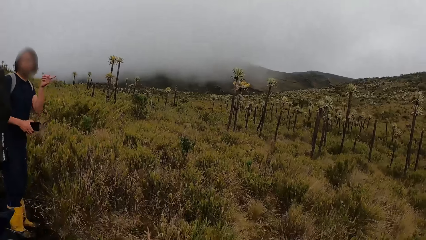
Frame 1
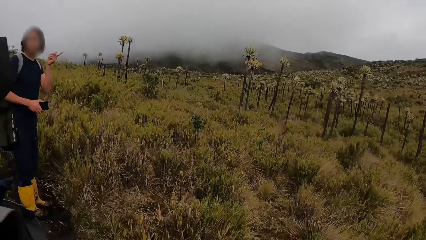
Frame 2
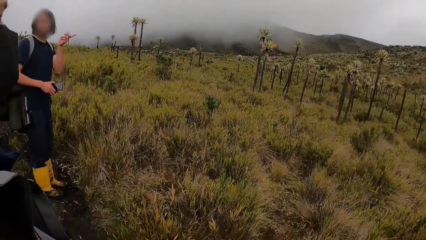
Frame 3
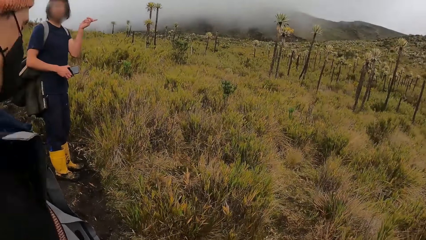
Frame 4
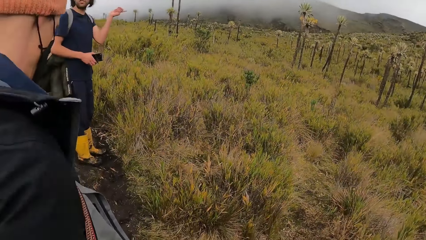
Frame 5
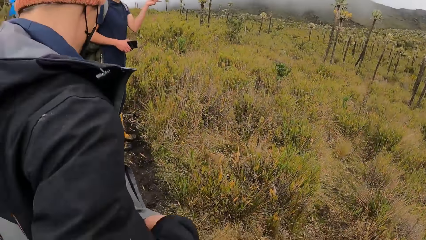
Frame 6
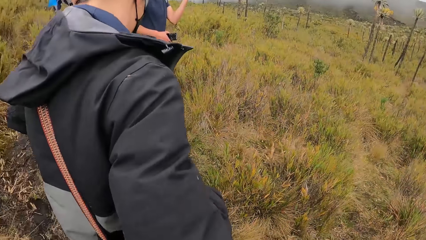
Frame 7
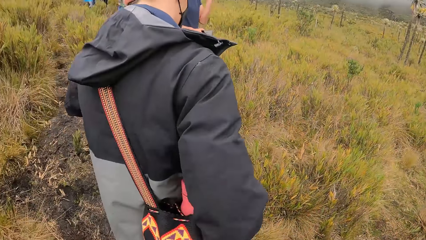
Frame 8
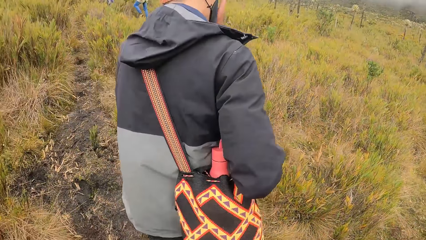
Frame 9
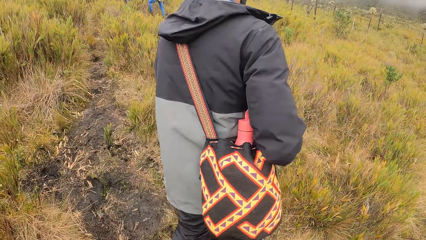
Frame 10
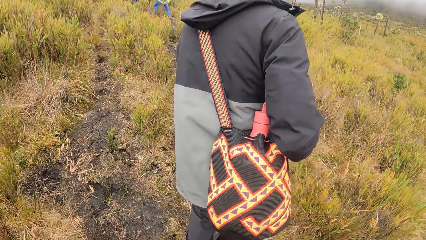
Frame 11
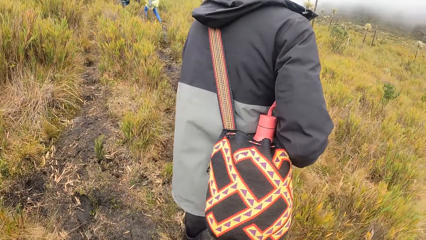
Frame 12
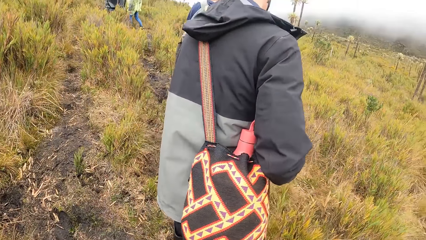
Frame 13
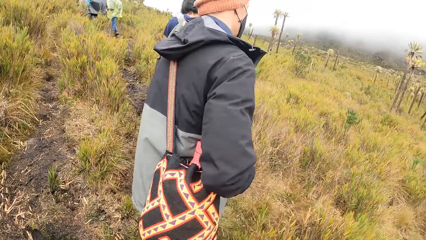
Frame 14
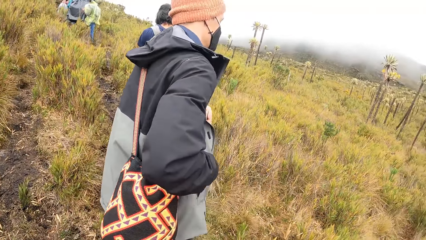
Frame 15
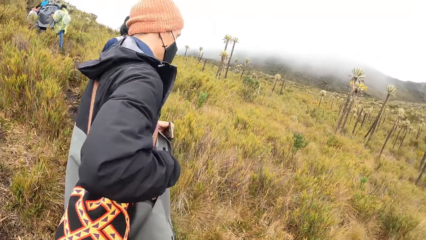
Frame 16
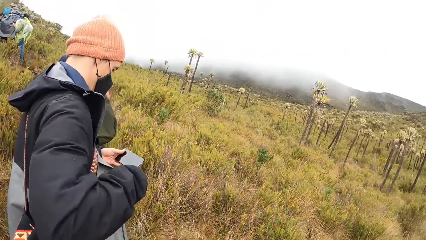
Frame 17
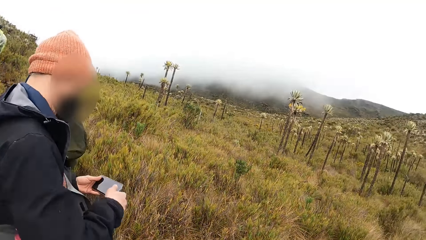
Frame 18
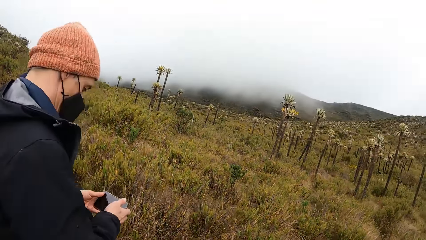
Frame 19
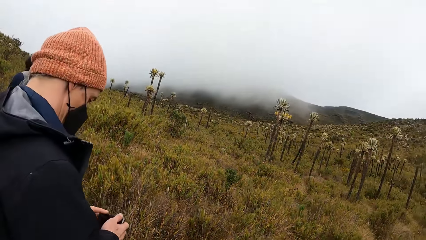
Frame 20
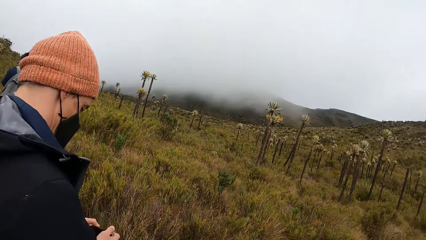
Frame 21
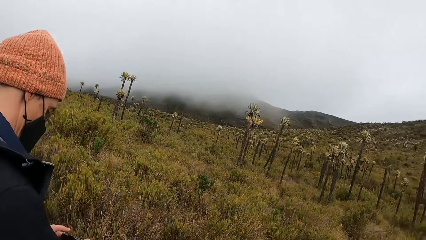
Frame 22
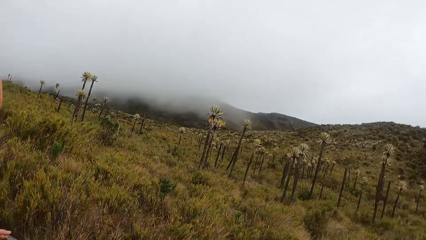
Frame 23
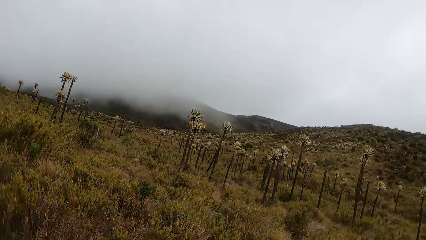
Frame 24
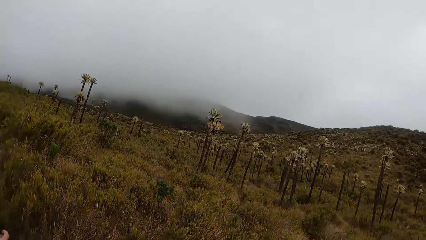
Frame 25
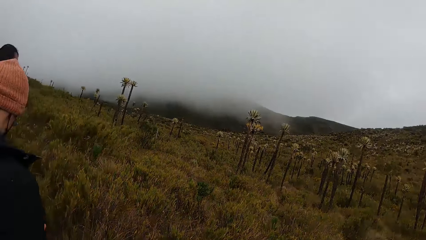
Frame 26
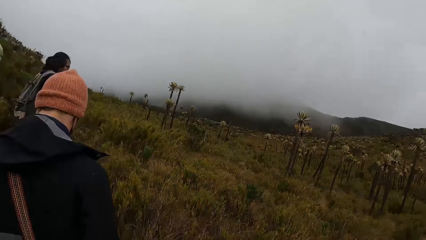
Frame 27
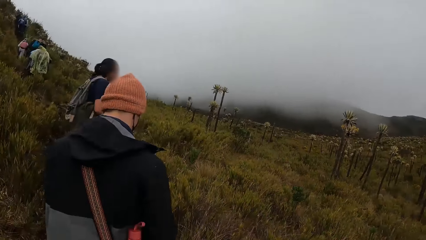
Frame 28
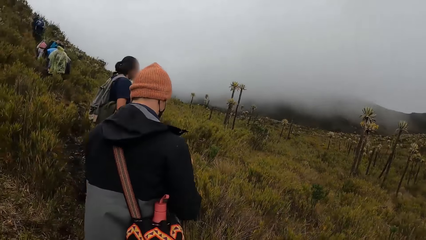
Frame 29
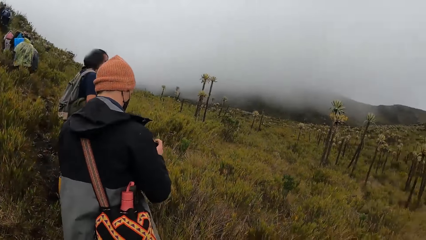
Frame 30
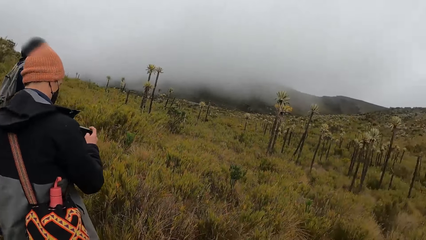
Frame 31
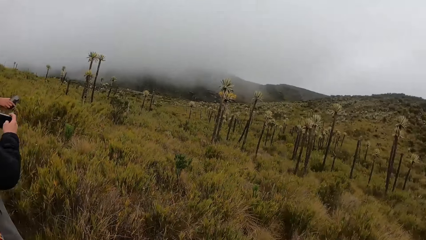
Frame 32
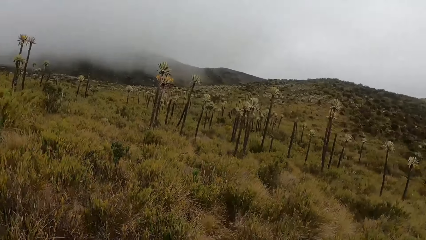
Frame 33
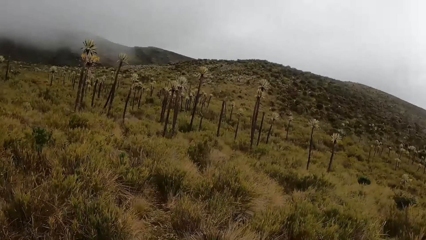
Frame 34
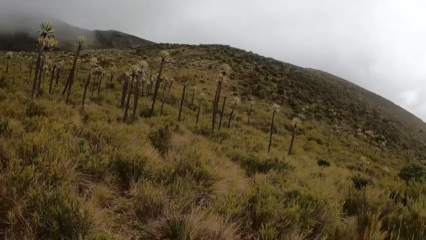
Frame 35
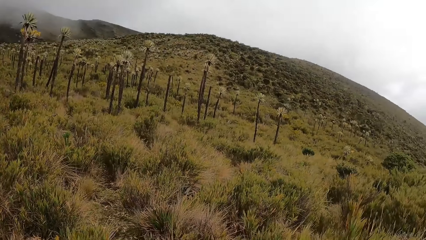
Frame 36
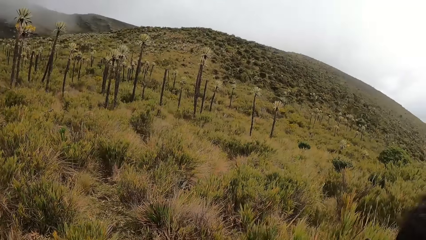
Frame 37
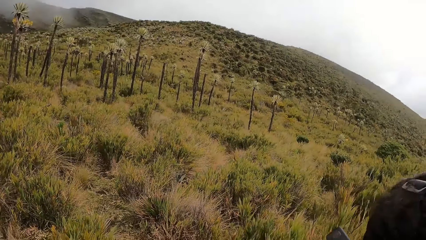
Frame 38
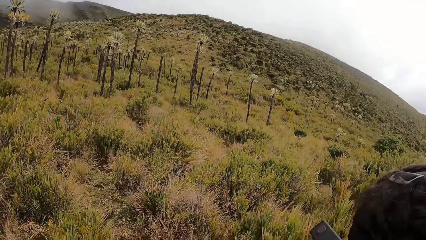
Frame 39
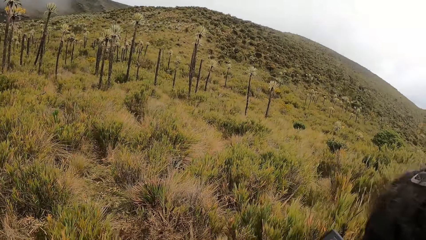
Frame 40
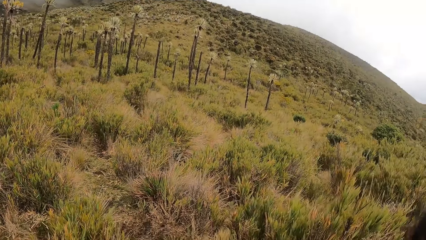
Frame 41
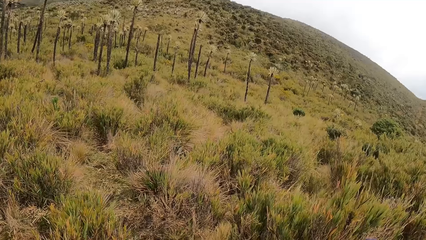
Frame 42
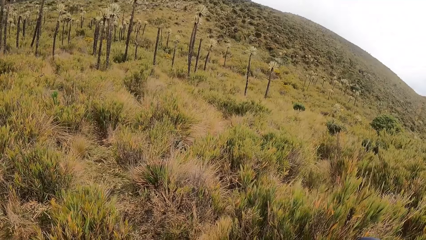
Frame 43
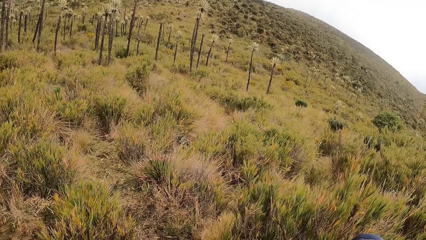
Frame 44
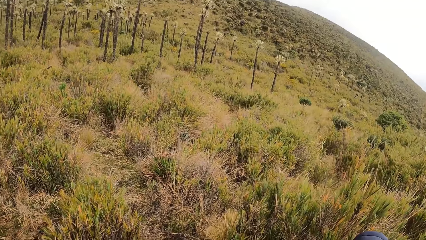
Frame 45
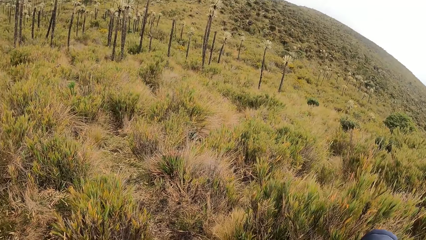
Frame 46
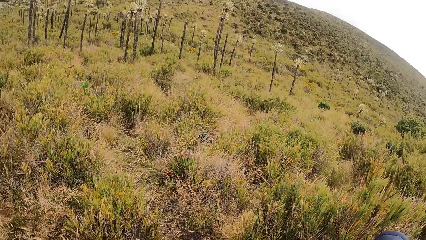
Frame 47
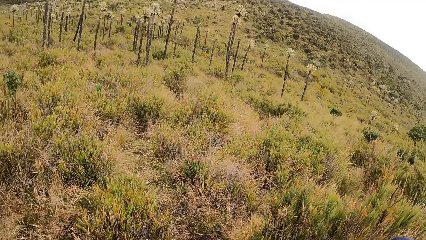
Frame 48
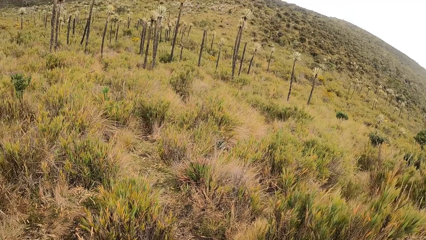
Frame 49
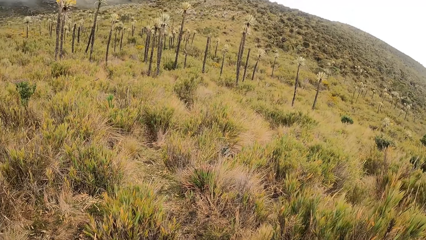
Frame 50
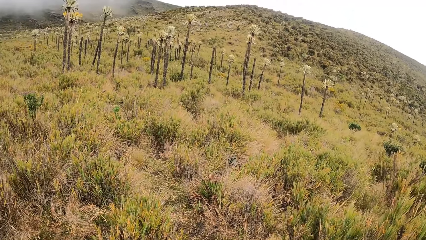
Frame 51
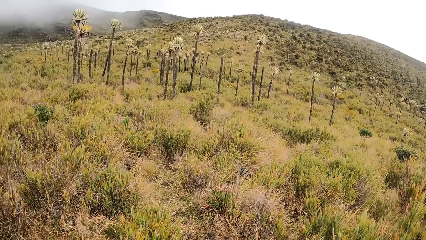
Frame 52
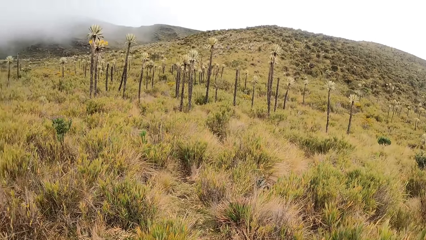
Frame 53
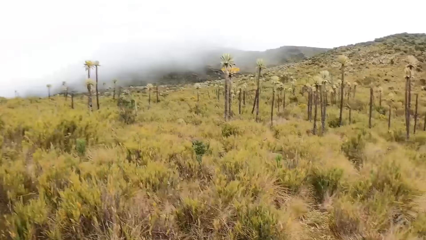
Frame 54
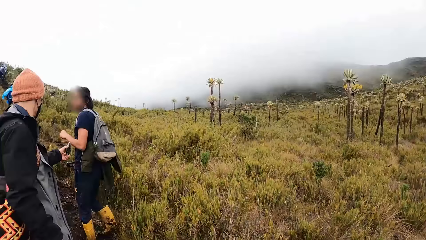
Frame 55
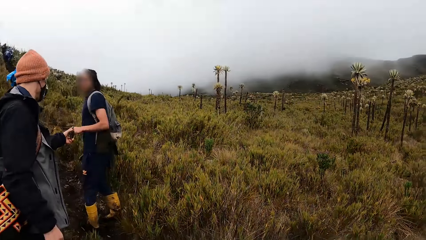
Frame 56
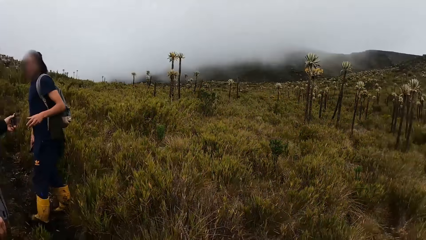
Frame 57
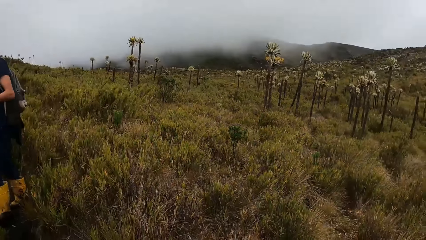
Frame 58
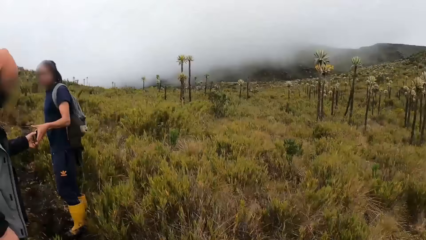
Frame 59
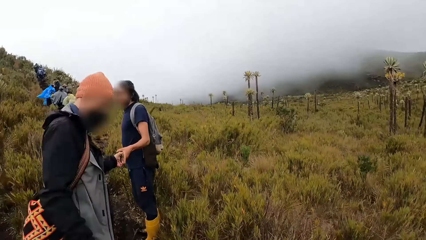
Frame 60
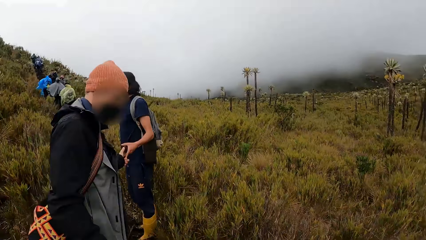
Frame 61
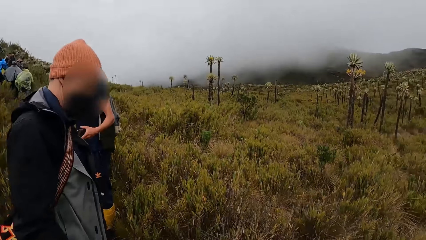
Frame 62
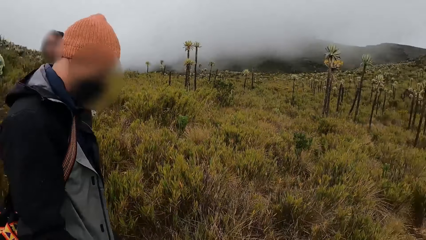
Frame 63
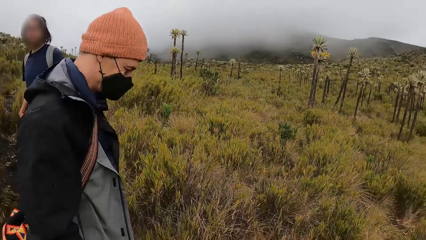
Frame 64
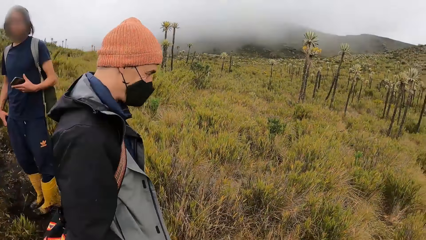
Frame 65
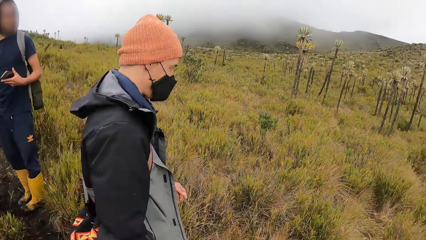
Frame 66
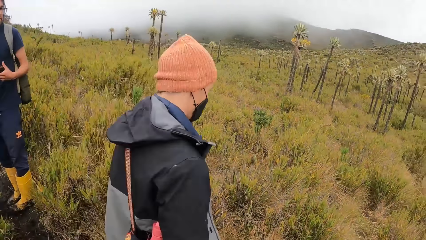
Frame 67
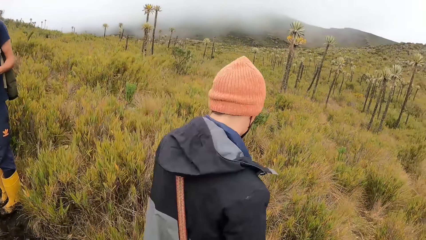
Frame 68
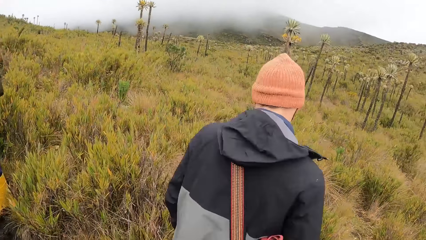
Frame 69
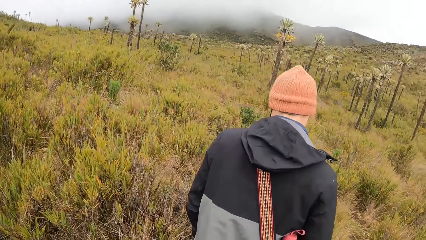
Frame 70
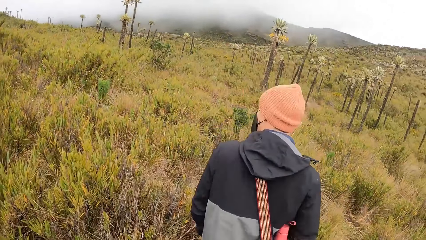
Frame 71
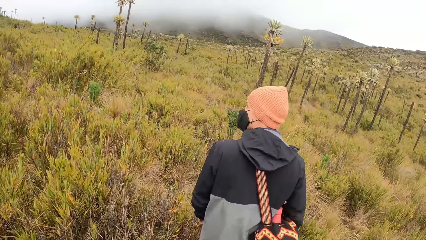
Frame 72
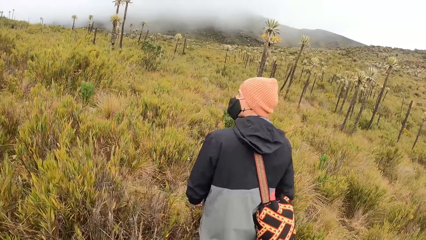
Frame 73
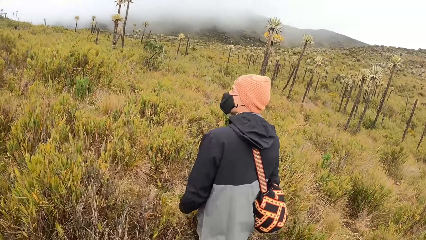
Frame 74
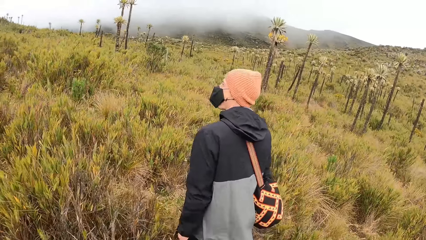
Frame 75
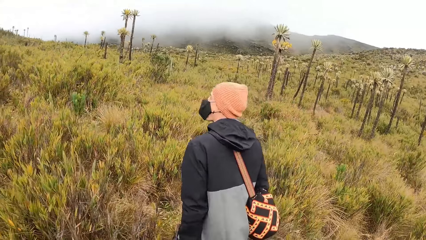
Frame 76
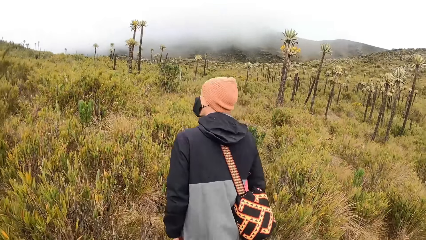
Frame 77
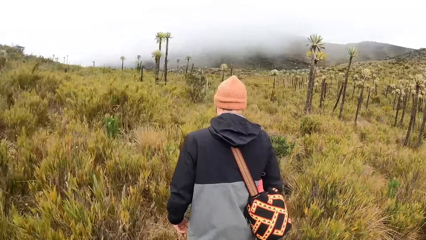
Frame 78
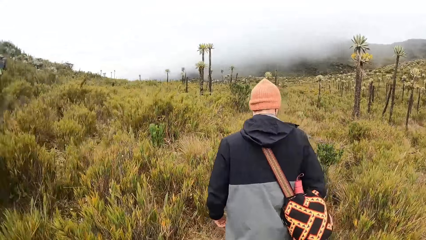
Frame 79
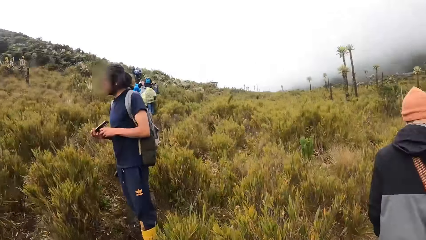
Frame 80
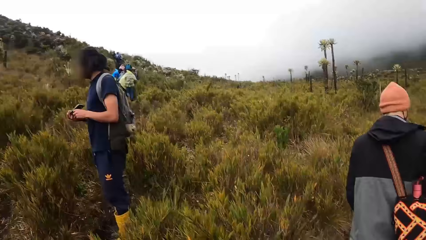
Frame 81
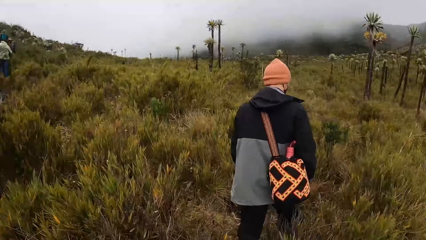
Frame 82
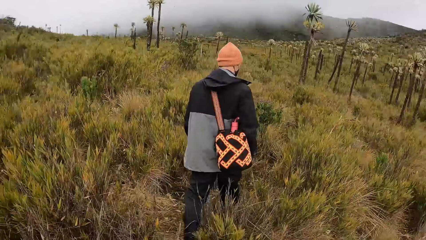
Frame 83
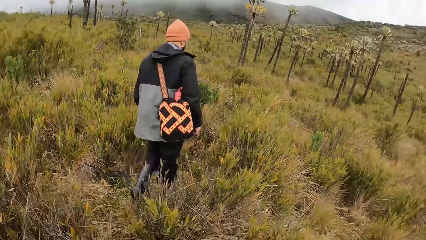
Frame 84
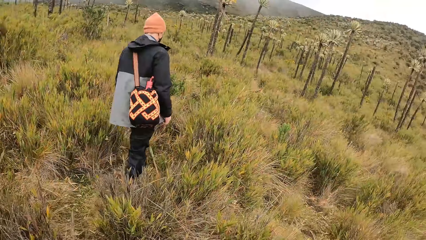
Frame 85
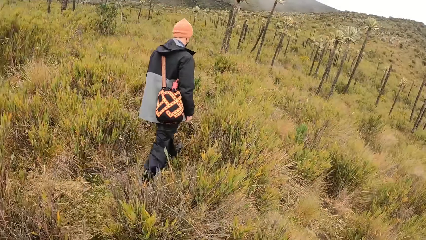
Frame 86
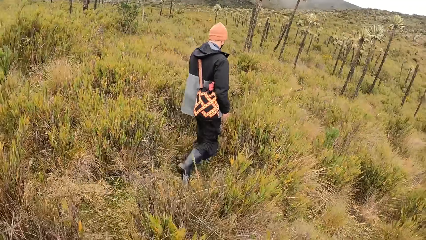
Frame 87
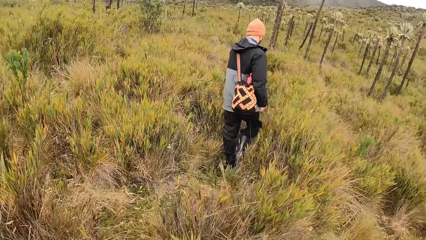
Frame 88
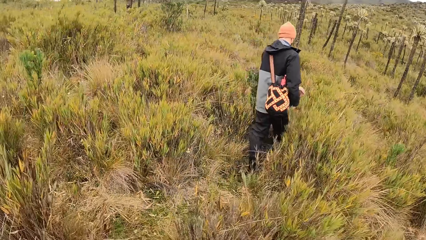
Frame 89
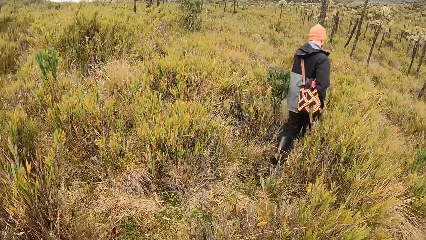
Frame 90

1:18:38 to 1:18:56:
A man picks up a phone from his jacket pocket with his left hand. The man operates the phone with both hands. Another man takes the phone from the first man with his left hand. The camera wearer moves around.
